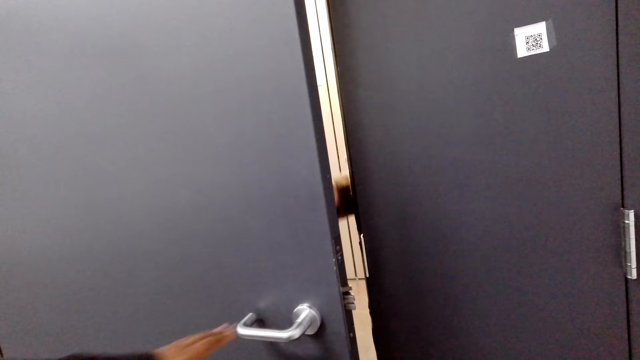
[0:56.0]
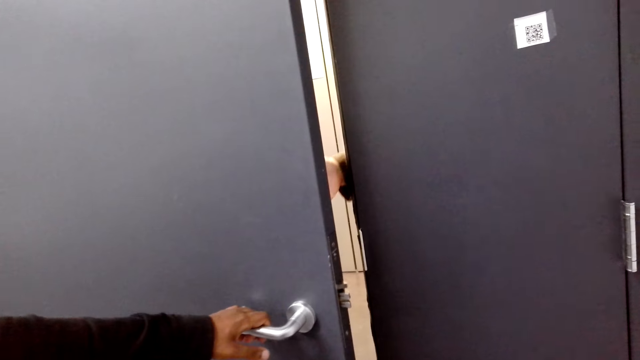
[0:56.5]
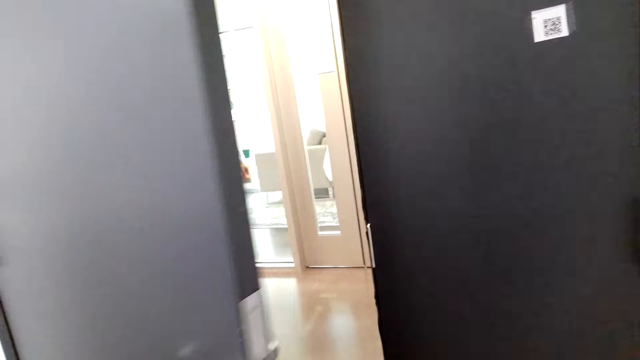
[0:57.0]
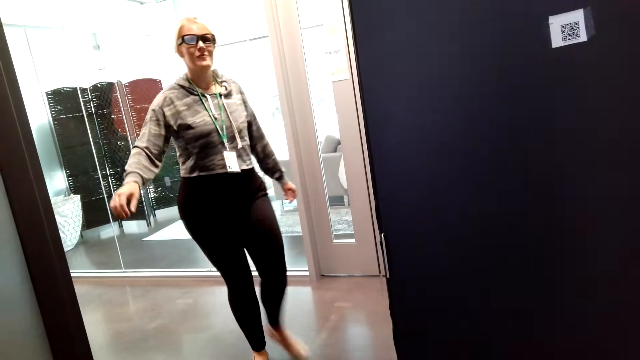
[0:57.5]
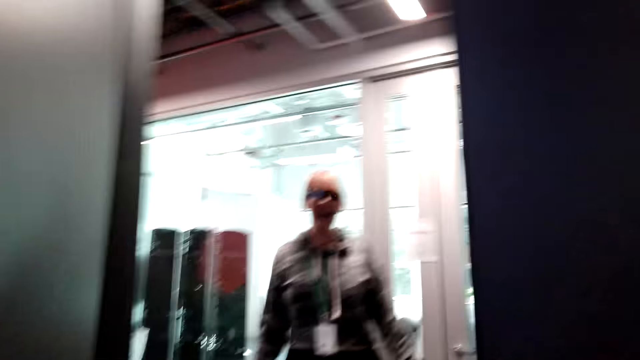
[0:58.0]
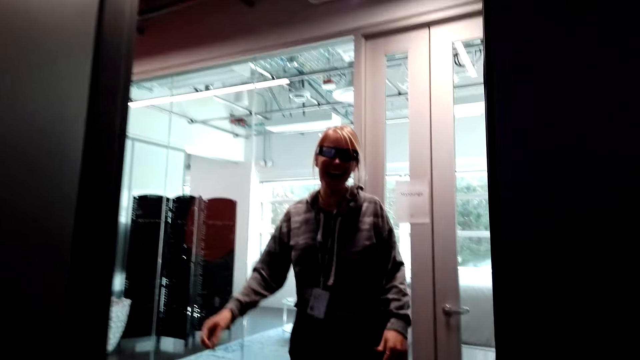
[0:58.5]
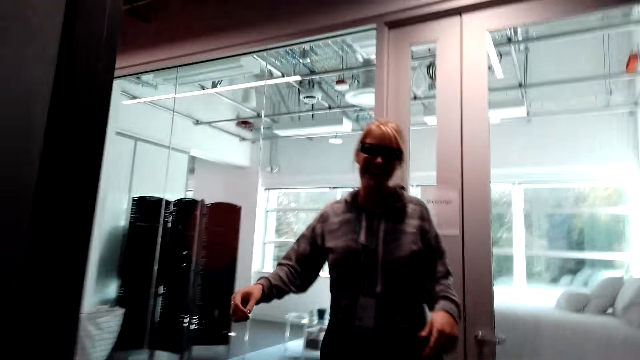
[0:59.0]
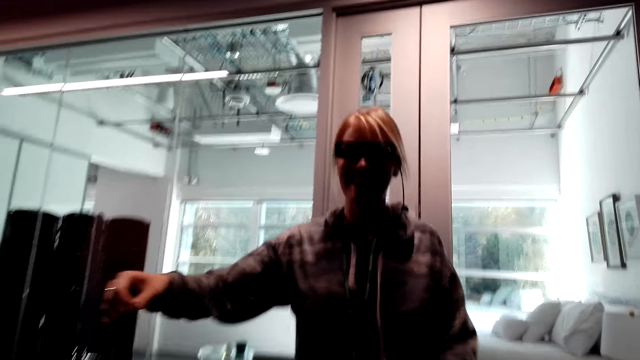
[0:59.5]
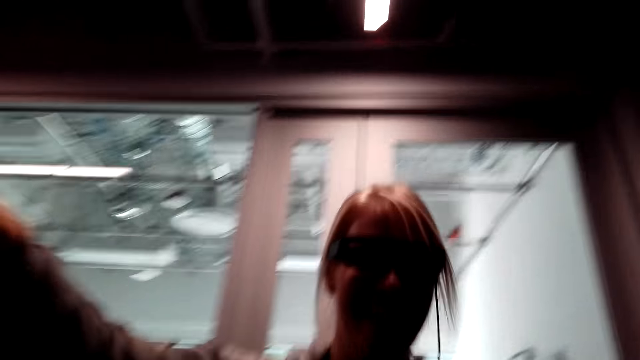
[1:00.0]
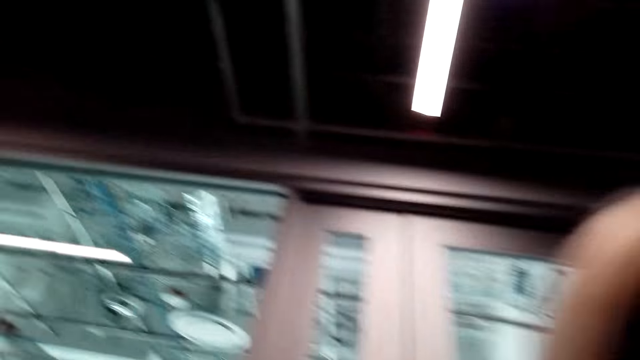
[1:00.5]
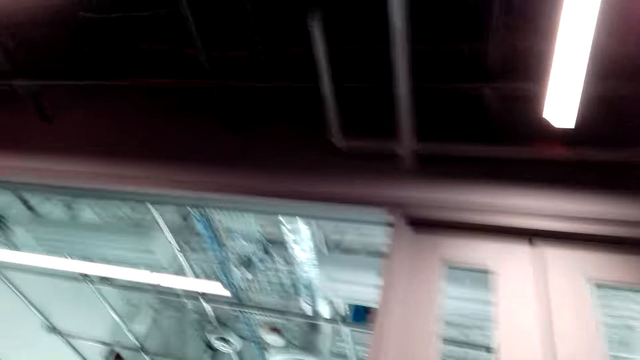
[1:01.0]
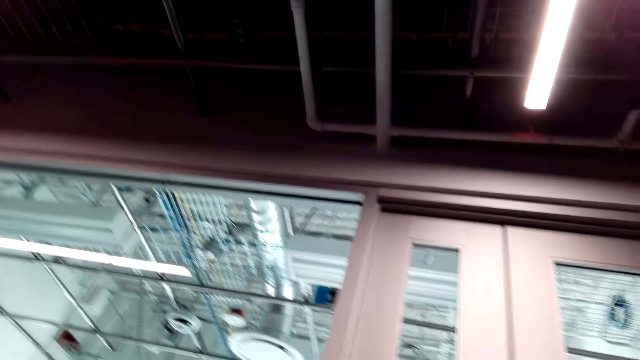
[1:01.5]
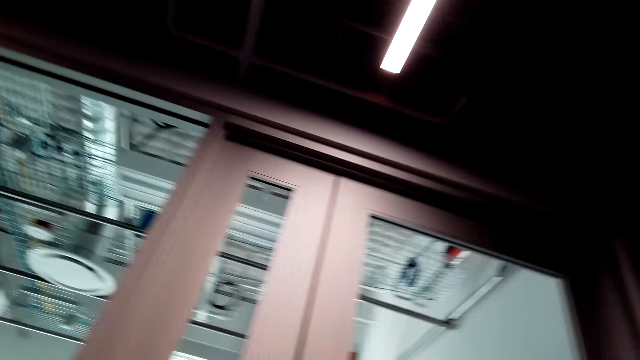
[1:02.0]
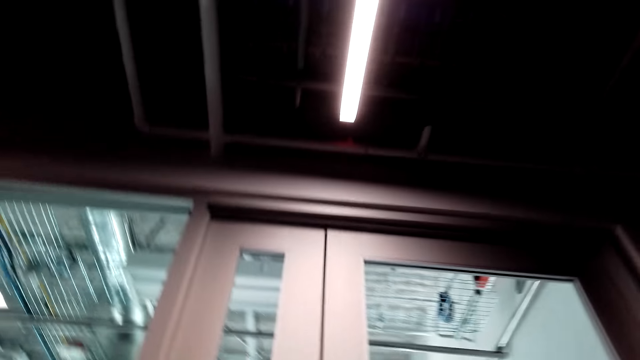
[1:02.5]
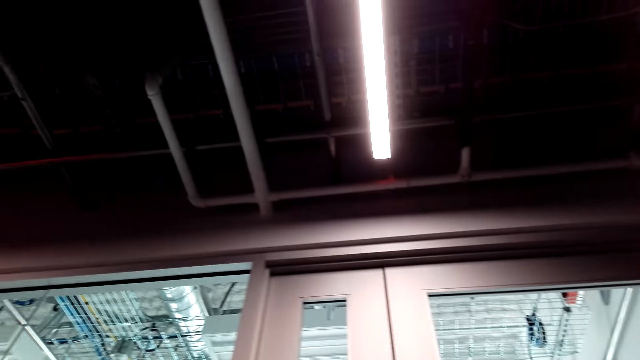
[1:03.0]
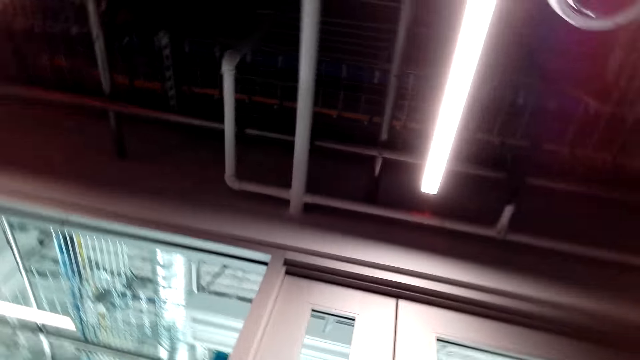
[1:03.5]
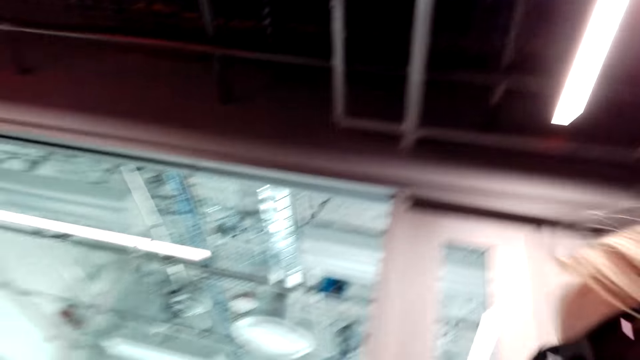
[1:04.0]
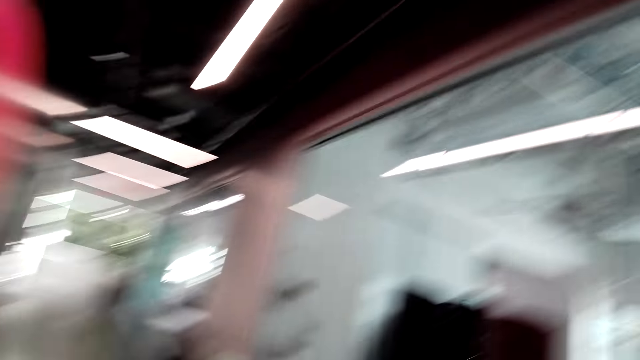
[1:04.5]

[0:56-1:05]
A person opens the door. The camera wearer laughs and talks. They hug the person.

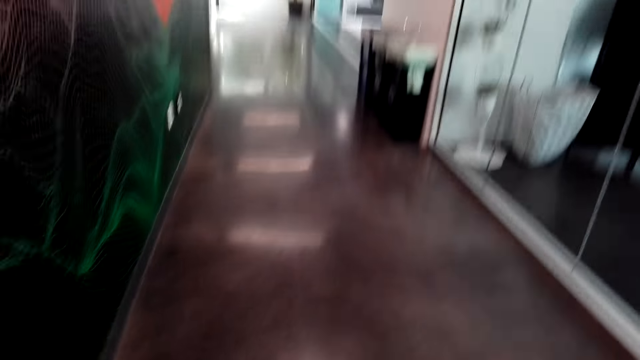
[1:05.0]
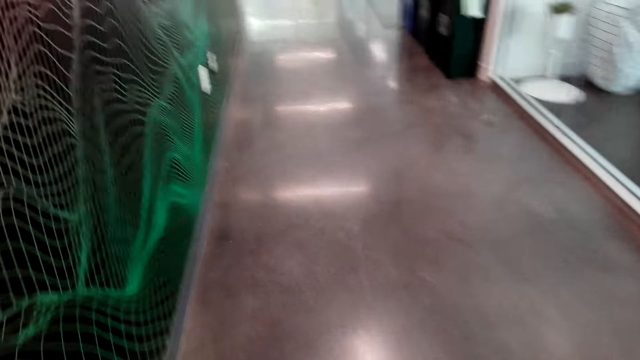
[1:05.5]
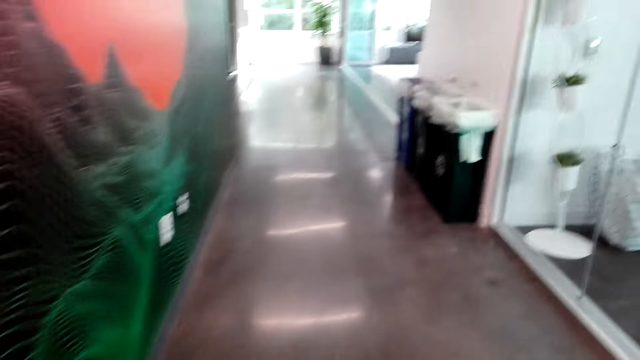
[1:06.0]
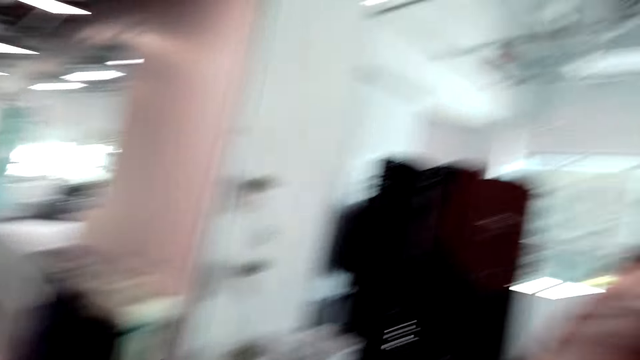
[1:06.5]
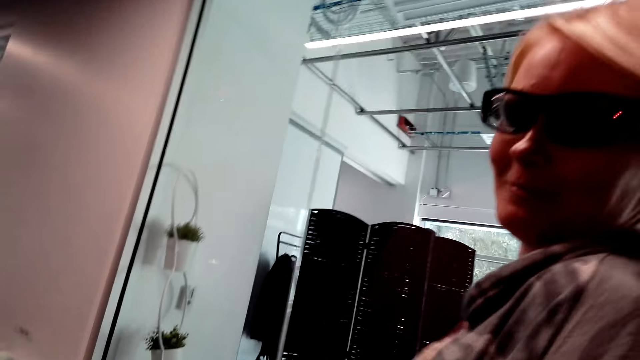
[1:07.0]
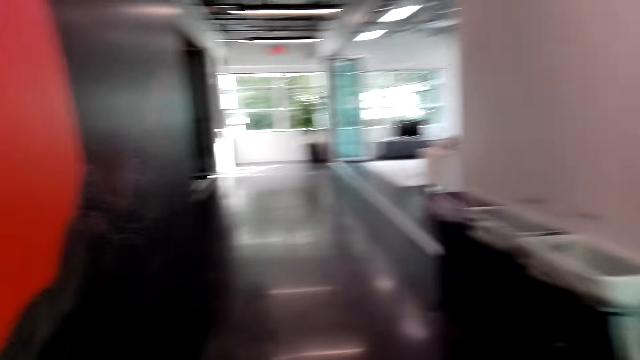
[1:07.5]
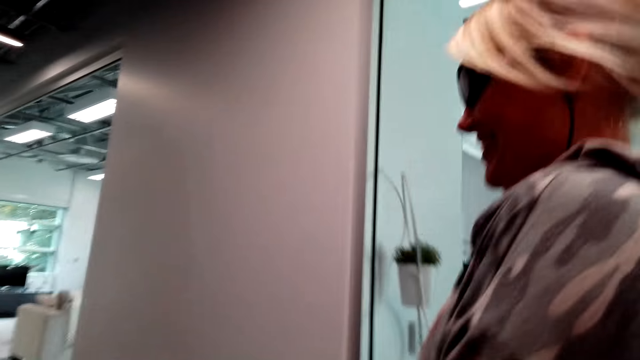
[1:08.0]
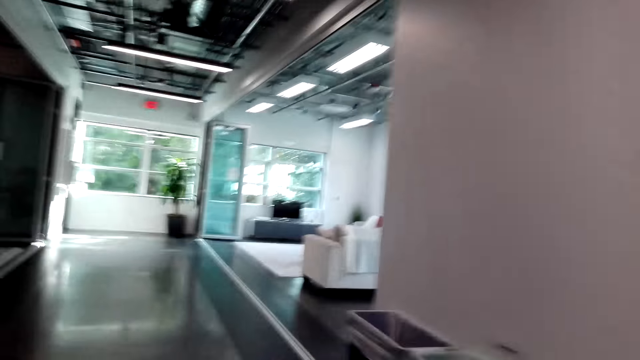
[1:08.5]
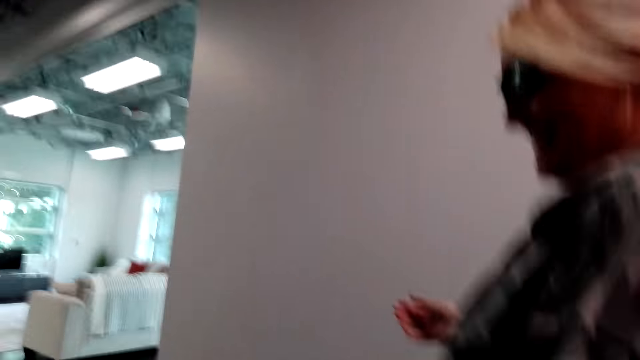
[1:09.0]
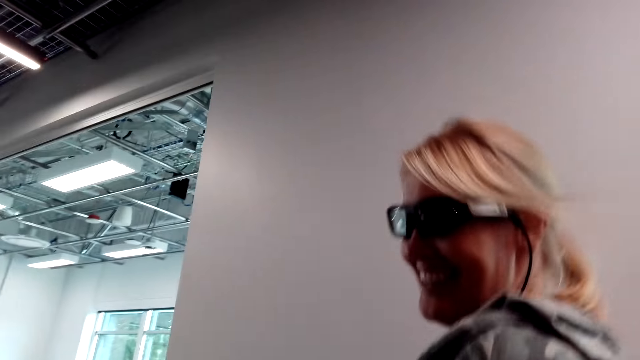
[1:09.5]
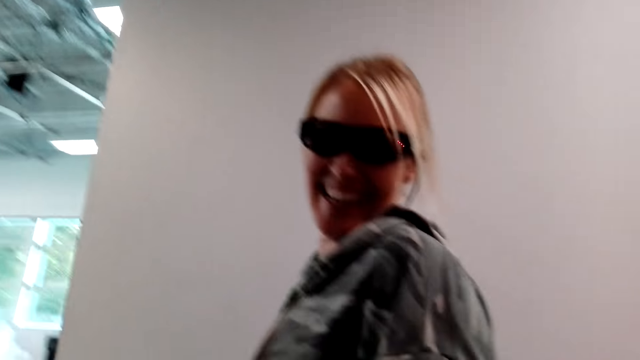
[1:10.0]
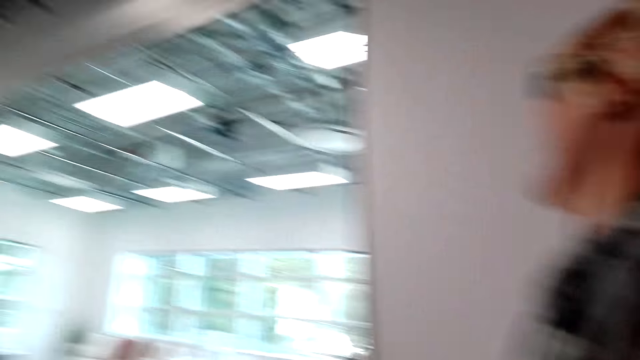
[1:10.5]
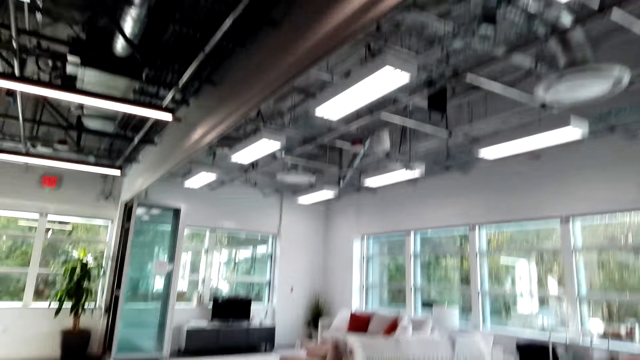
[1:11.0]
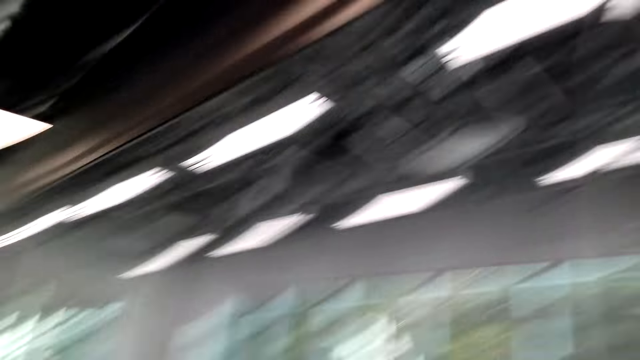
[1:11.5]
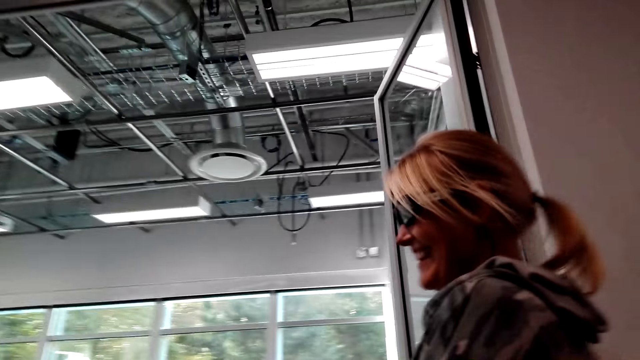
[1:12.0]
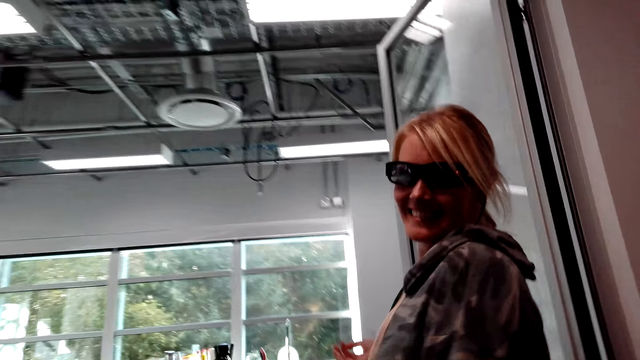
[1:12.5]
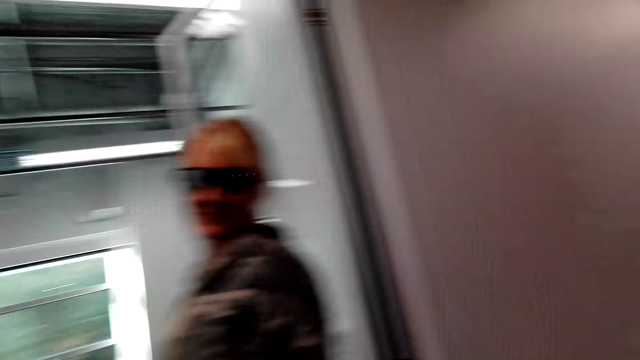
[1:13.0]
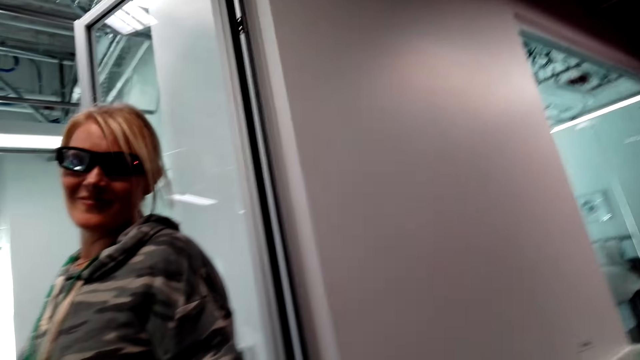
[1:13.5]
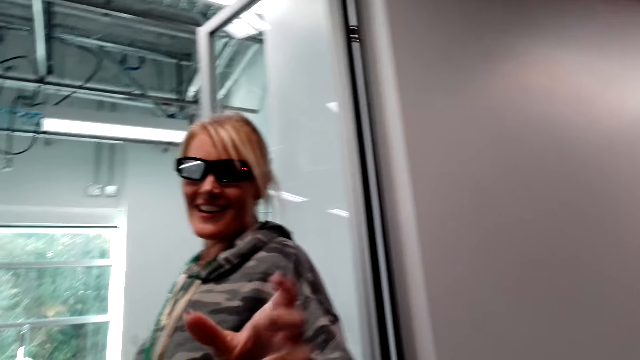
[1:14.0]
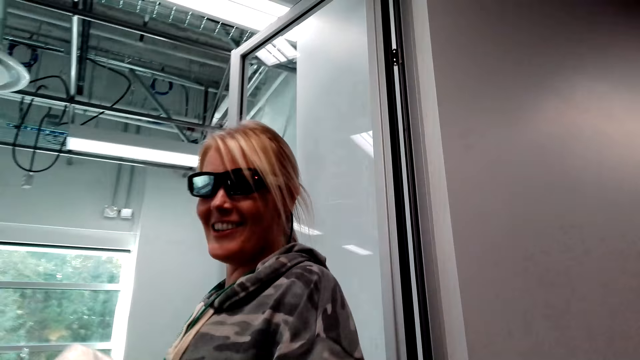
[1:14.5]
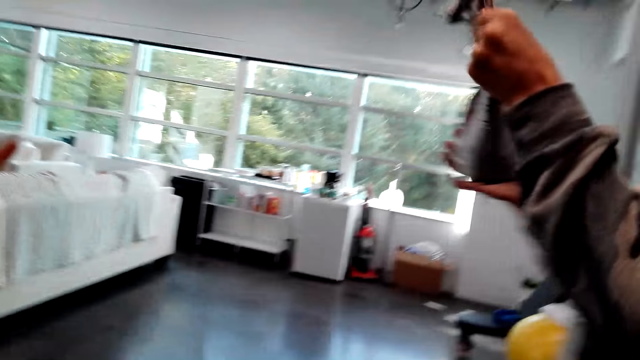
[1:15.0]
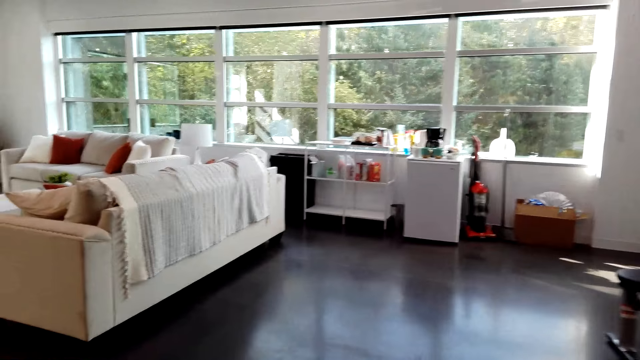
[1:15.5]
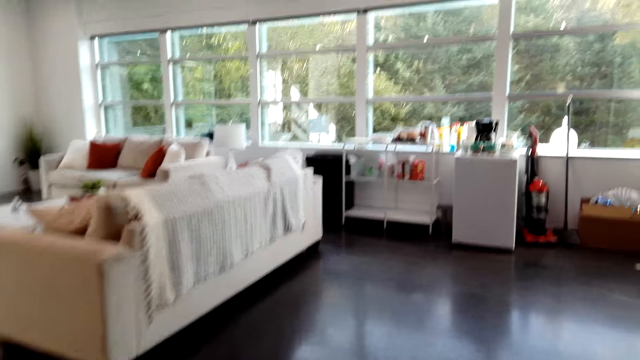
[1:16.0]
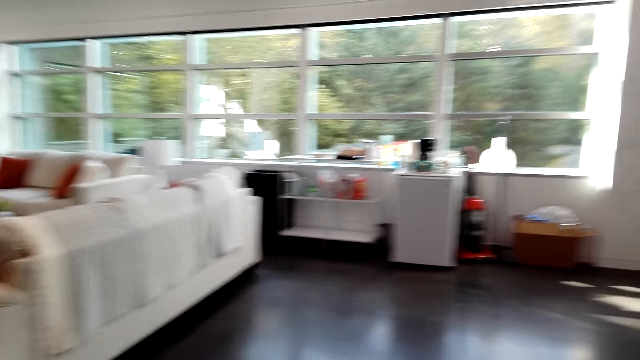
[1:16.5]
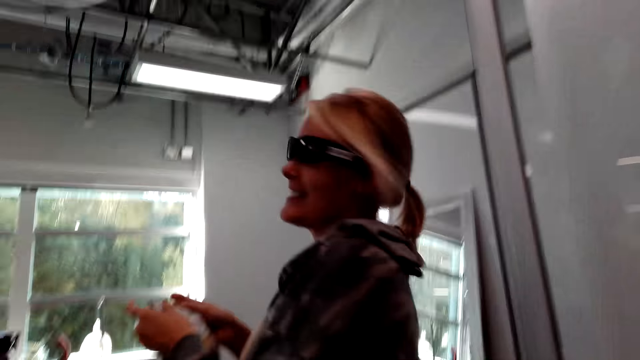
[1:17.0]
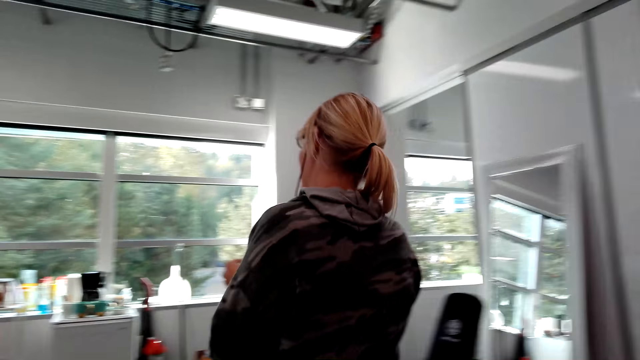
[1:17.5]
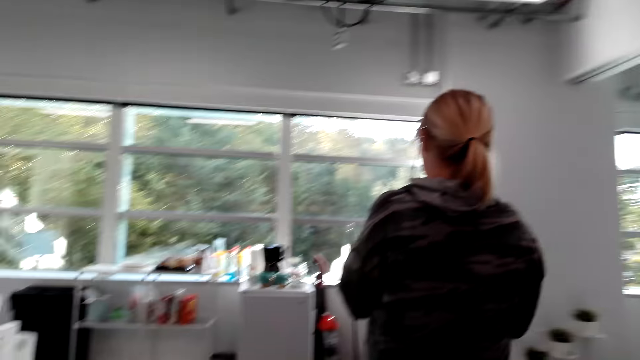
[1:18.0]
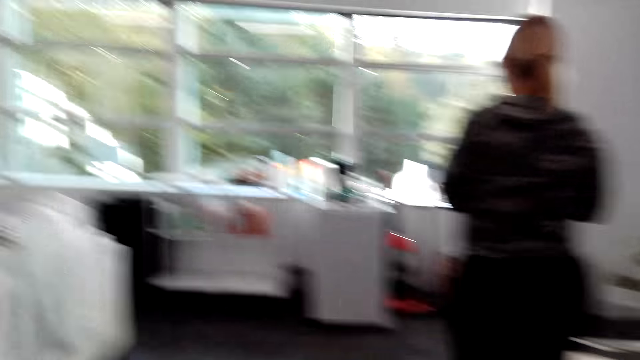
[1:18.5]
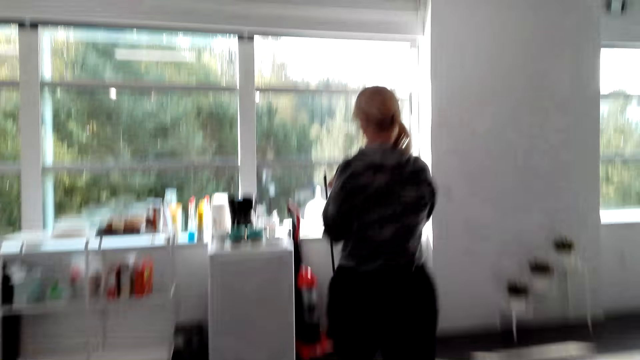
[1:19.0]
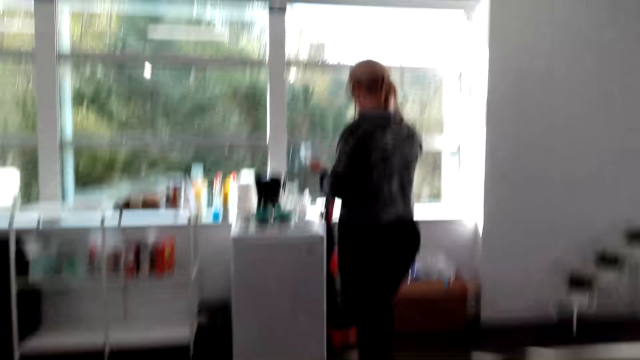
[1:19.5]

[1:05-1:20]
A person talks. The camera wearer talks. The person moves along, picks up coffee from the camera wearer and talks. The camera wearer talks.
